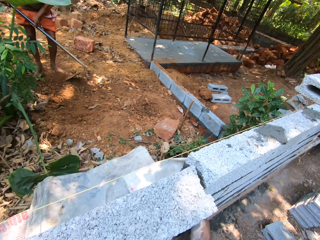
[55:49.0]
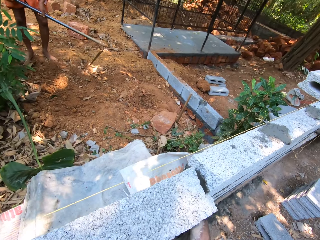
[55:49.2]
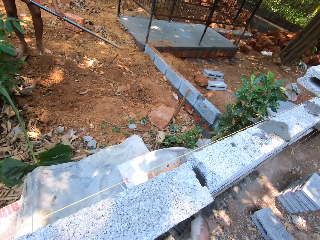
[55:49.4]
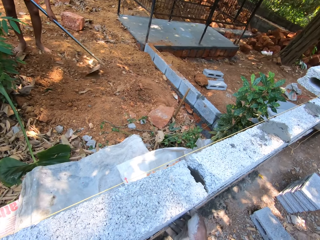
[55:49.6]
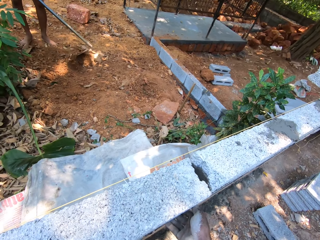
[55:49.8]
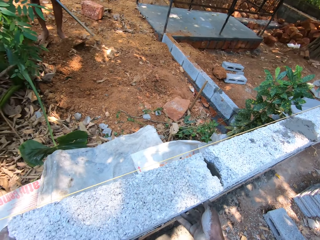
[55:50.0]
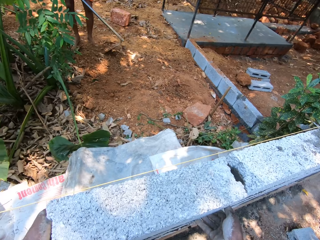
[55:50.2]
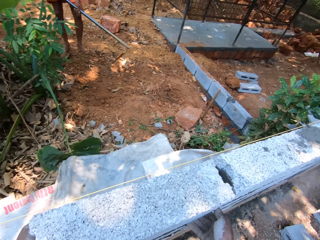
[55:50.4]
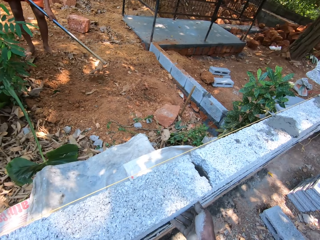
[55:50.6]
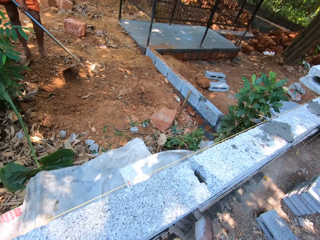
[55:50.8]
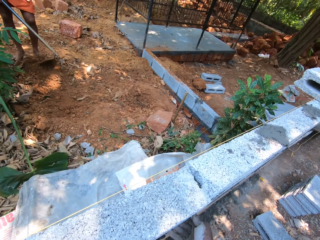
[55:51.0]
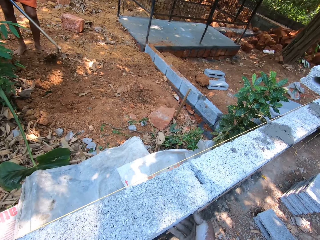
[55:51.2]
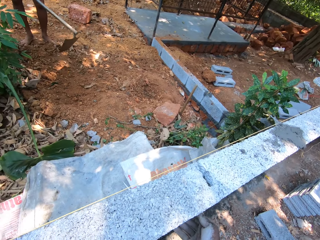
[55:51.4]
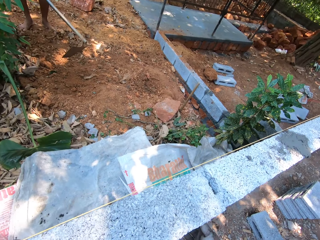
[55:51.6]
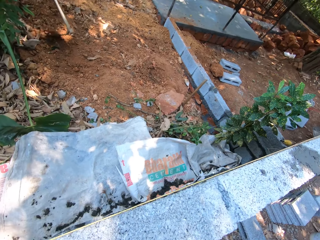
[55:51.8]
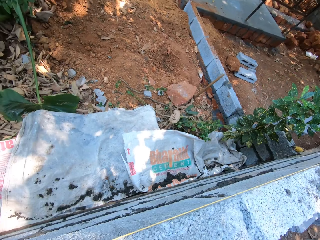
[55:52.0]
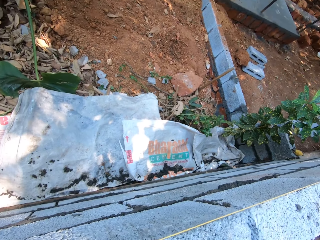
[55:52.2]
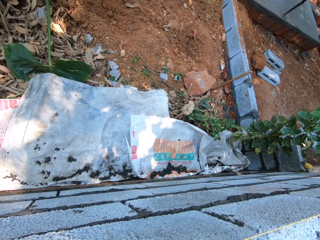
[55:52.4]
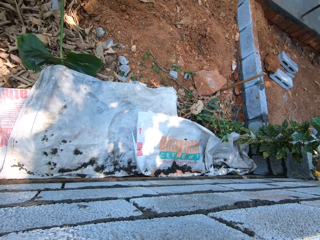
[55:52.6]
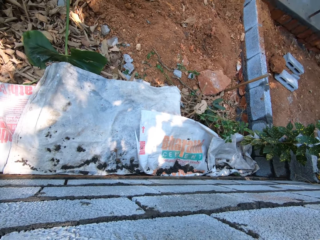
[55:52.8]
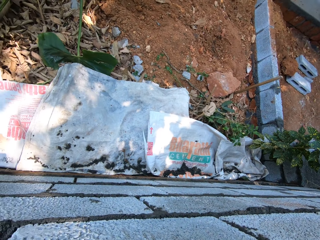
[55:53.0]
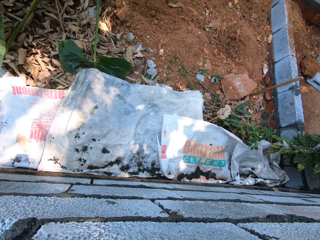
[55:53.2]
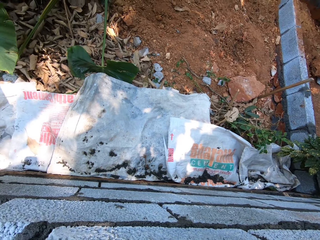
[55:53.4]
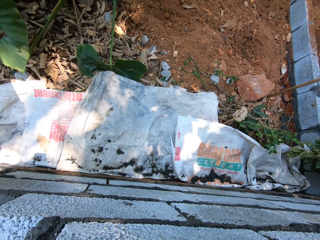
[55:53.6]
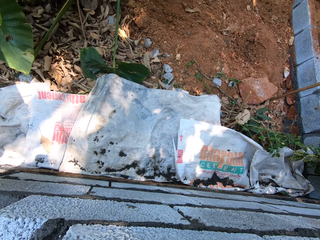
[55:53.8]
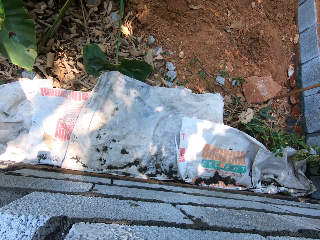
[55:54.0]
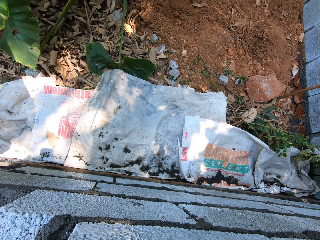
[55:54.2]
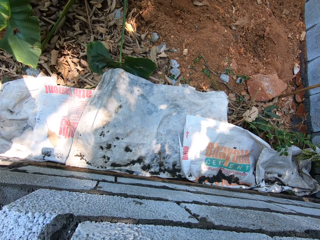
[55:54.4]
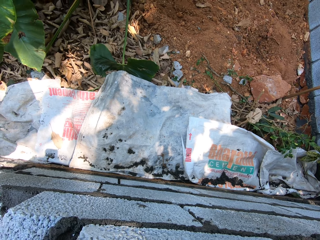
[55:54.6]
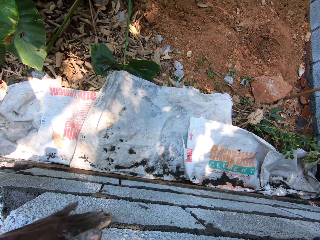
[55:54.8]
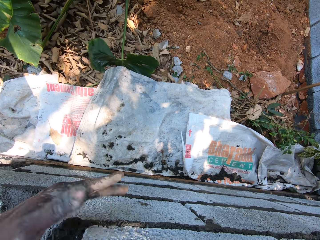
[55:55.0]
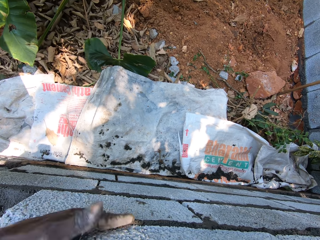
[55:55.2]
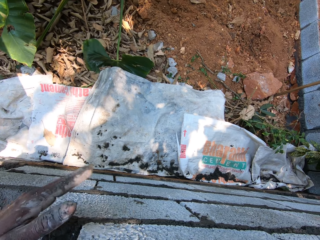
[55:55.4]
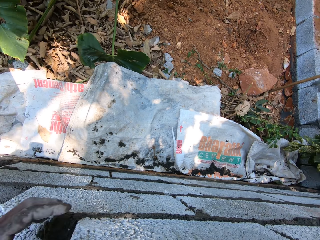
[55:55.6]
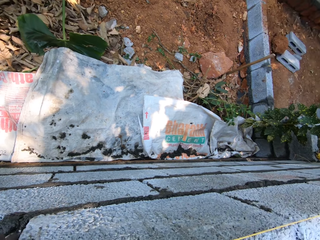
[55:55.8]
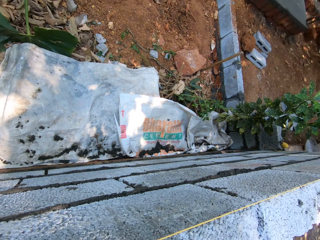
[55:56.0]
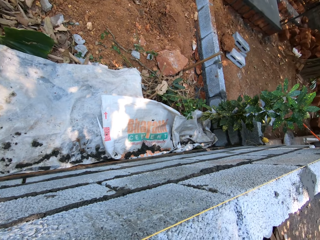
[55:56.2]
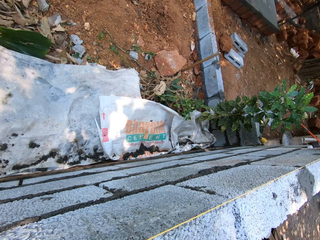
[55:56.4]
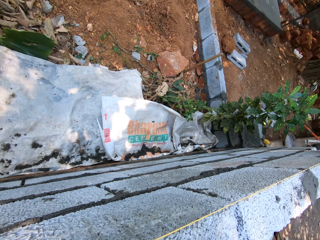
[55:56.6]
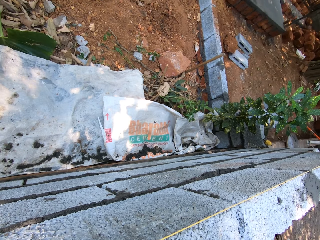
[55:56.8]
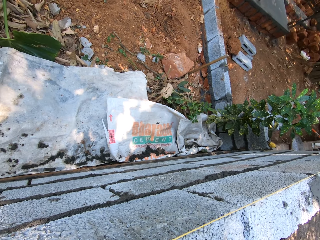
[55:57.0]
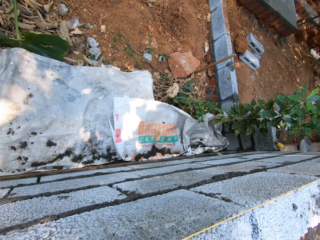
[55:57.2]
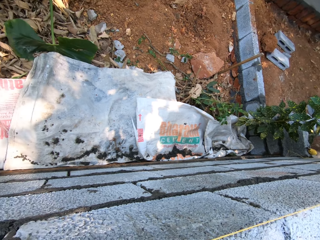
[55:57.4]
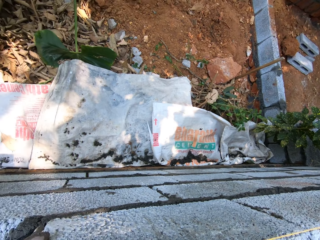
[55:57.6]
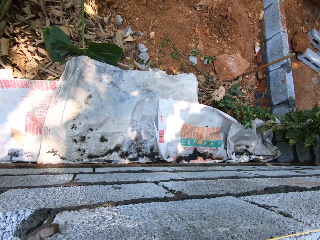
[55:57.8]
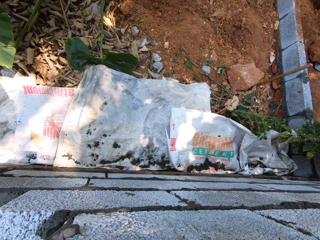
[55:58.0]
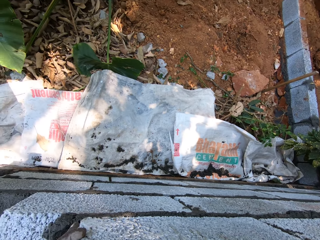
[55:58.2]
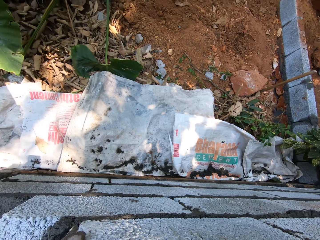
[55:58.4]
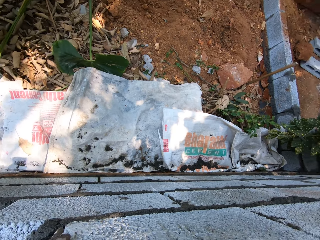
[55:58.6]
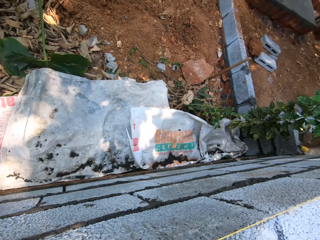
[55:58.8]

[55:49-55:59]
The camera wearer sets the brick on the fence with both hands. A person digs the garden with a shovel. The person looks beyond the wall. The camera wearer touches the wall with the left hand. They look at the wall.

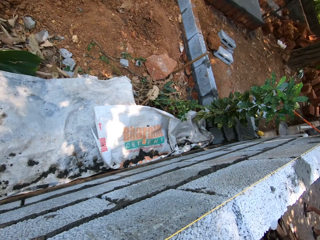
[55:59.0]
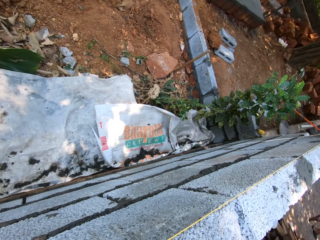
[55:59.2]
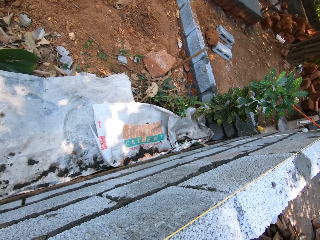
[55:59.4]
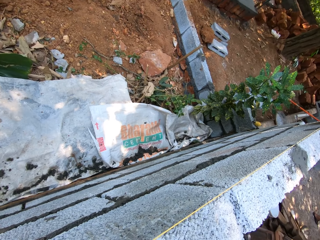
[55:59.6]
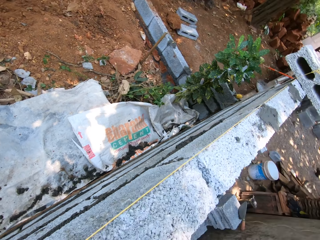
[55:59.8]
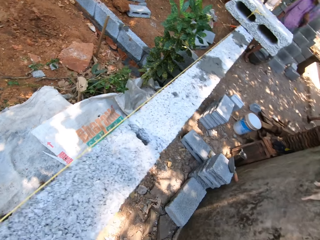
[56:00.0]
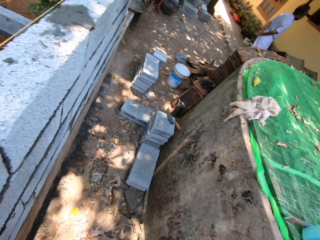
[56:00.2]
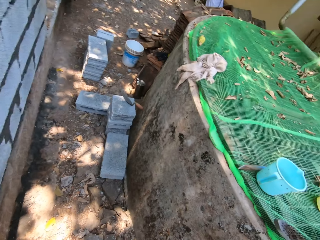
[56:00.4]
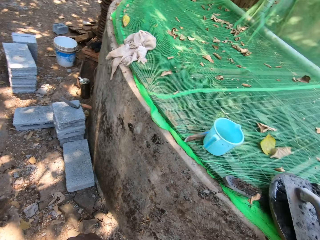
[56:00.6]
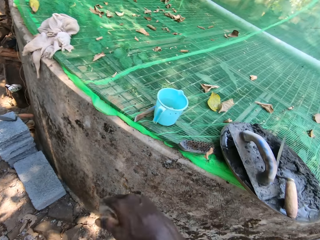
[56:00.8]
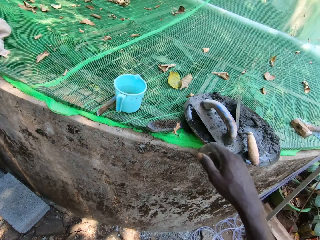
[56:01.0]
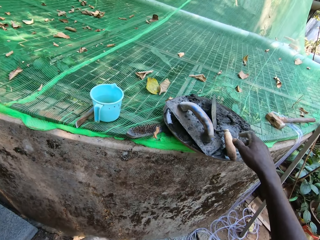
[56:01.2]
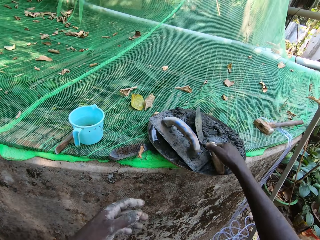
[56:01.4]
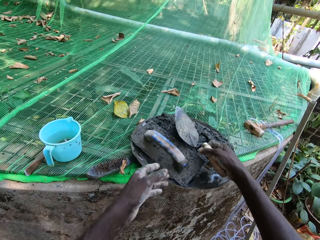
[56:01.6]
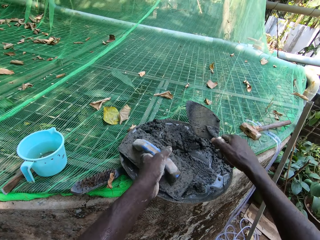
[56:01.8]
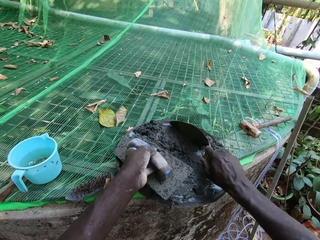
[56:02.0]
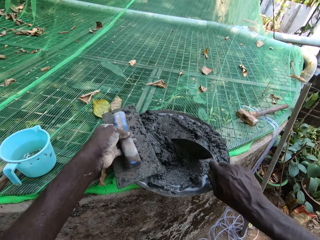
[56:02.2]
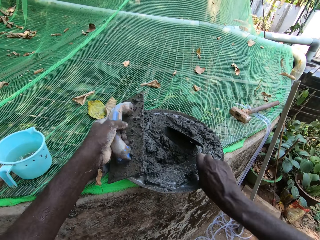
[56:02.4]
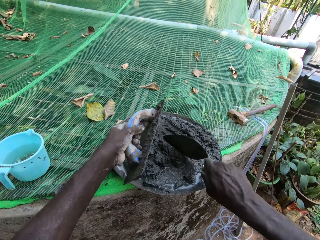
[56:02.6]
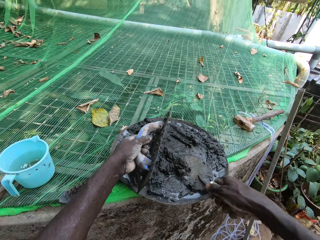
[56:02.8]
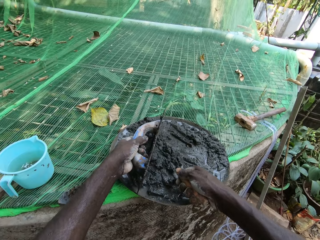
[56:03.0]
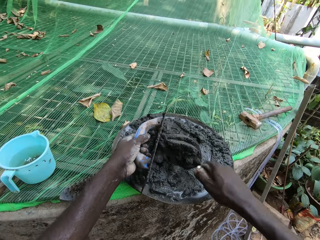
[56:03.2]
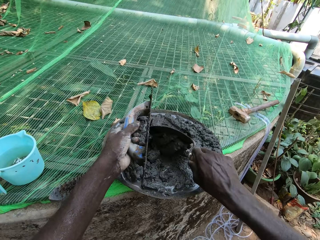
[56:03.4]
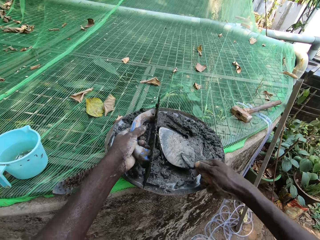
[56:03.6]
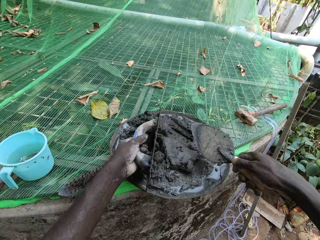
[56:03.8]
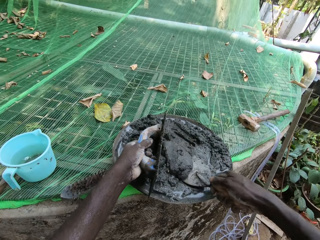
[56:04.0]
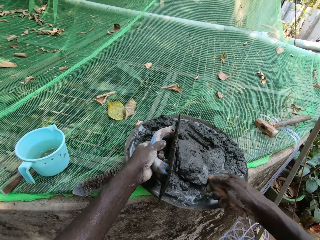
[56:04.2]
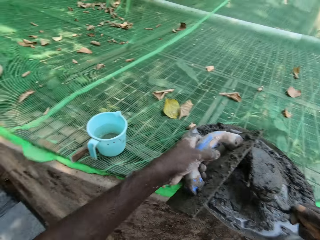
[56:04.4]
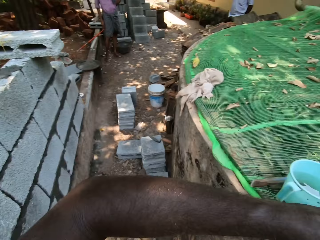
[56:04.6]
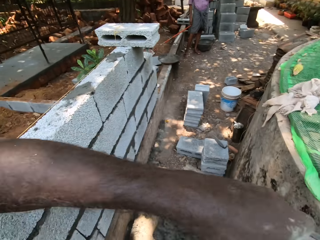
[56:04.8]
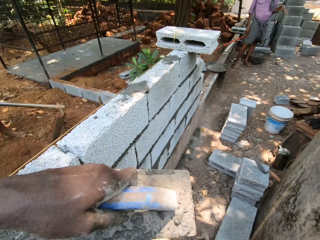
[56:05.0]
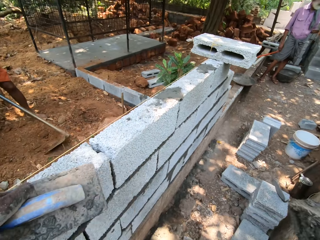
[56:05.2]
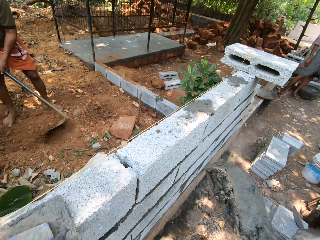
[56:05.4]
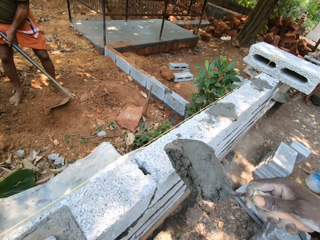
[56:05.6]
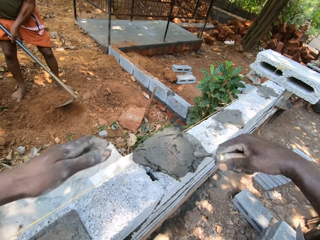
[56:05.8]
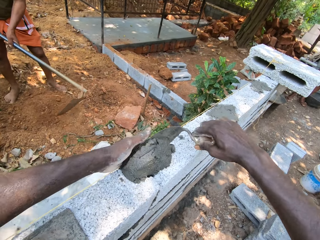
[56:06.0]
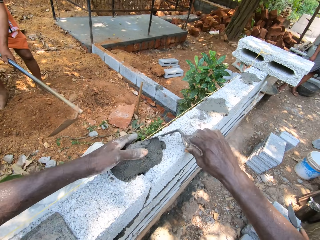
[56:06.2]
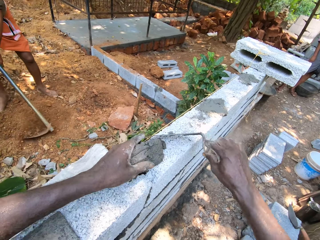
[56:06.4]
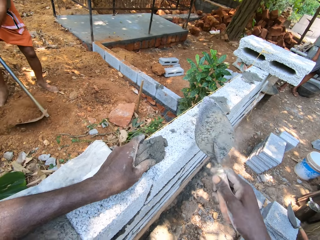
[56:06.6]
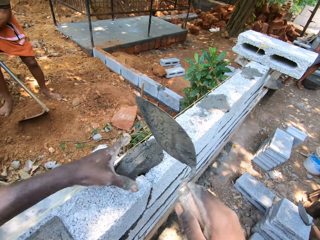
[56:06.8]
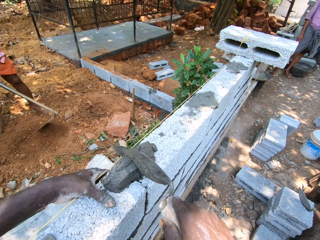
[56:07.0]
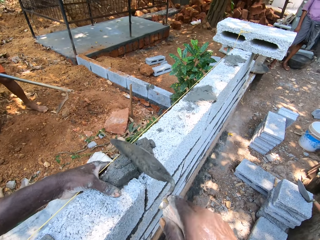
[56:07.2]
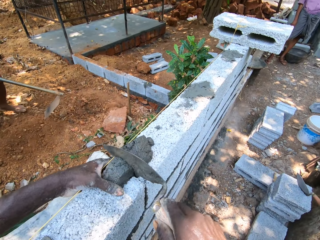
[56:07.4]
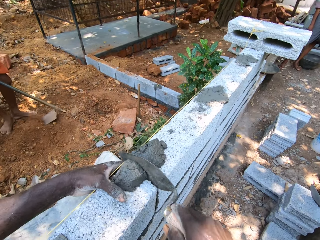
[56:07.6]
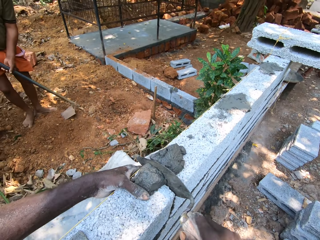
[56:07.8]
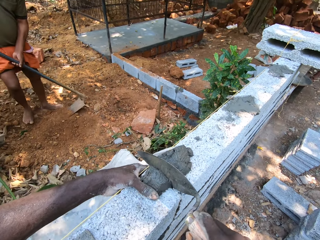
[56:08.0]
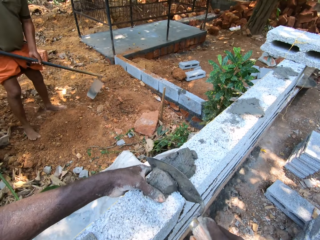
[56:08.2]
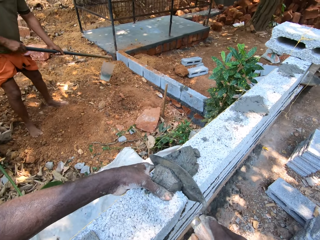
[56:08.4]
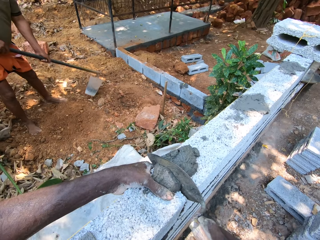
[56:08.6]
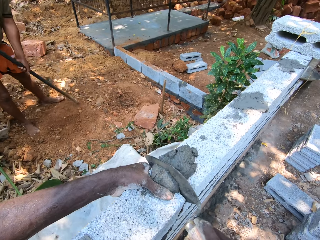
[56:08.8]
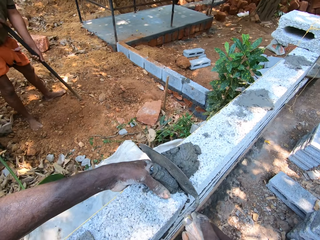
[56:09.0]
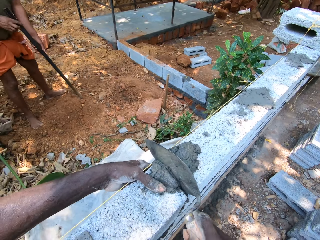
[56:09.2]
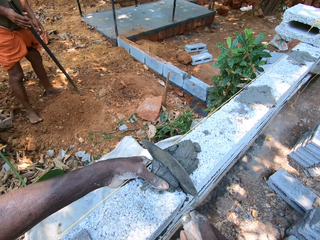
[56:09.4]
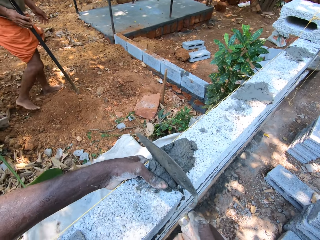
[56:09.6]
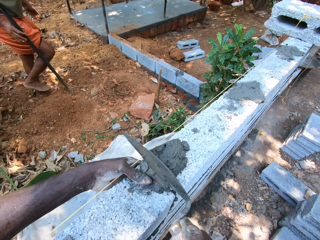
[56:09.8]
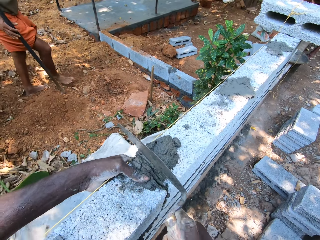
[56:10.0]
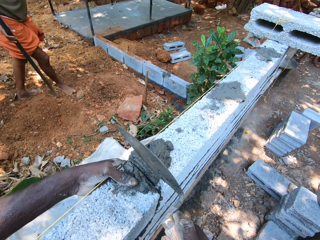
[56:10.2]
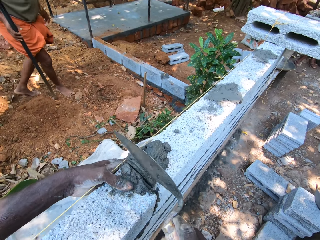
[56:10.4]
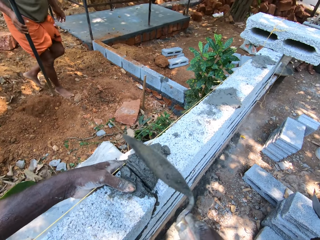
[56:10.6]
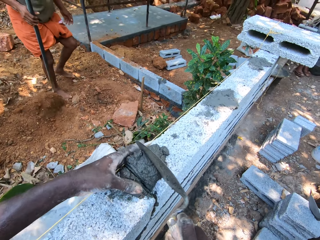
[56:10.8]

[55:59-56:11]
The camera wearer turns around. He picks a brick trowel in the head pan with his right hand. He picks up the metal float in the head pan with his left hand. He scoops cement from the head pan with the trowel in his right hand. He turns around. He drops the metal float on the fence with his left hand. He pours cement on top of the fence with the trowel in his right hand. He touches the cement with the left hand. He plasters cement in the space in between the bricks with the trowel in his right hand. He slices the cement with the brick trowel.
